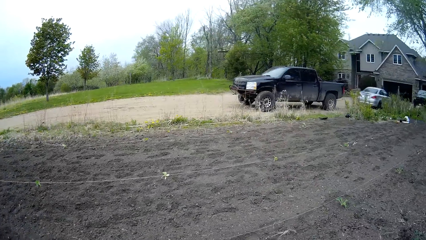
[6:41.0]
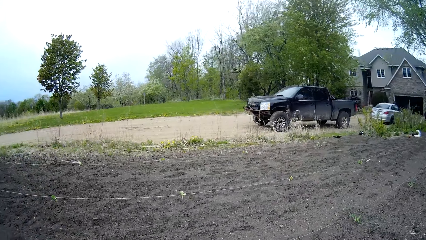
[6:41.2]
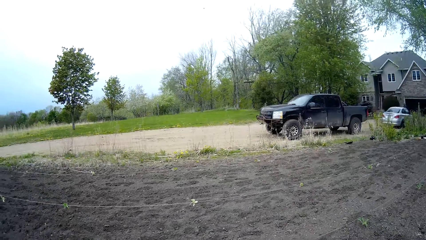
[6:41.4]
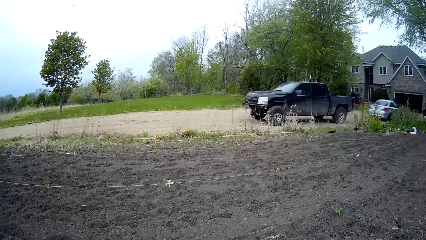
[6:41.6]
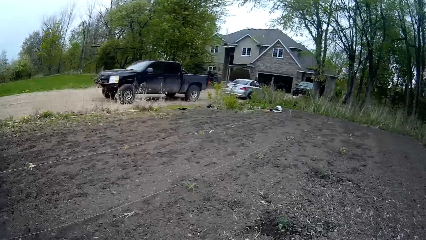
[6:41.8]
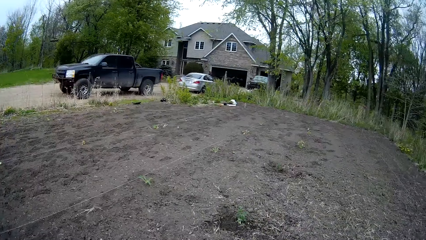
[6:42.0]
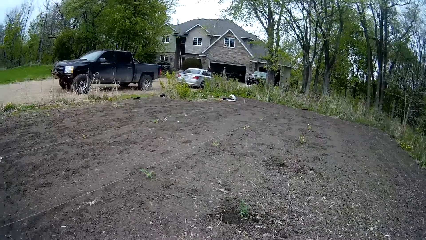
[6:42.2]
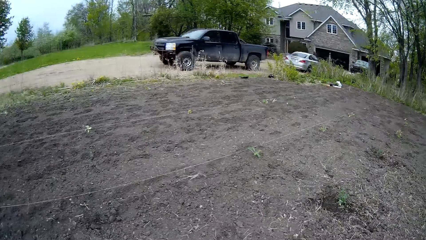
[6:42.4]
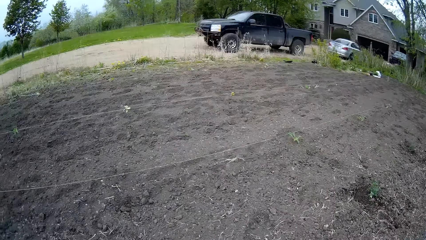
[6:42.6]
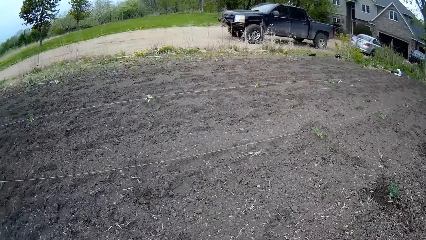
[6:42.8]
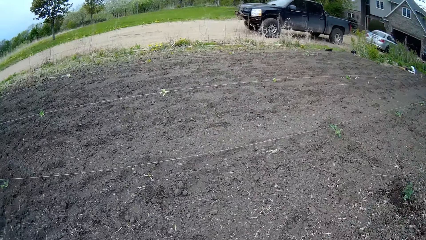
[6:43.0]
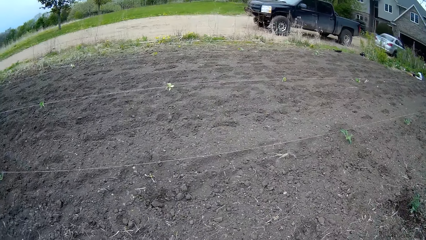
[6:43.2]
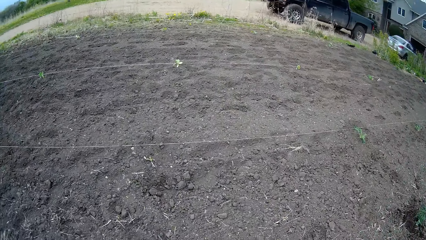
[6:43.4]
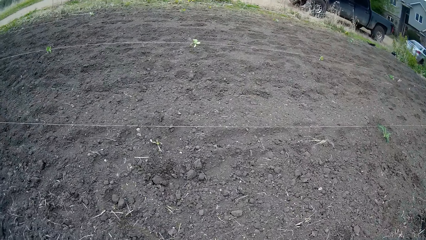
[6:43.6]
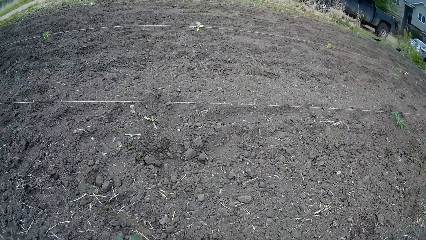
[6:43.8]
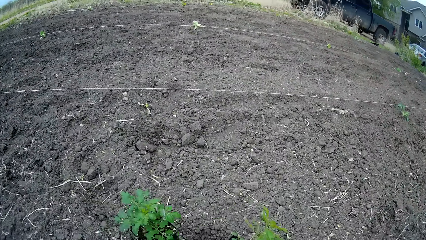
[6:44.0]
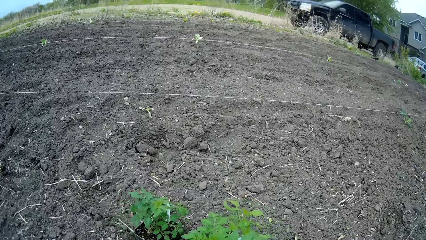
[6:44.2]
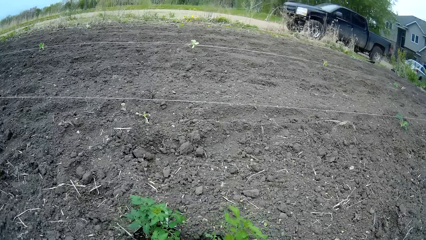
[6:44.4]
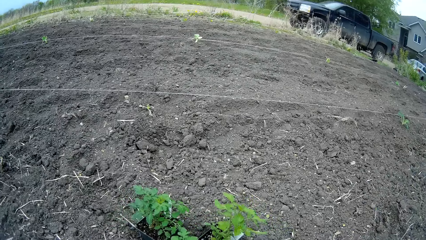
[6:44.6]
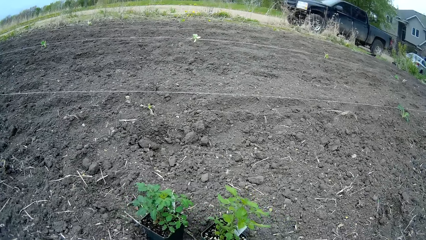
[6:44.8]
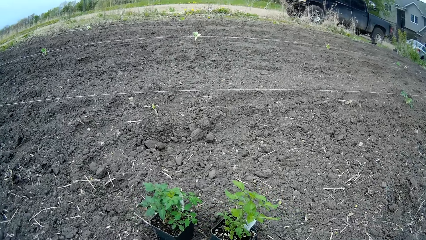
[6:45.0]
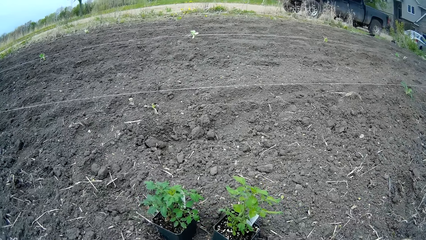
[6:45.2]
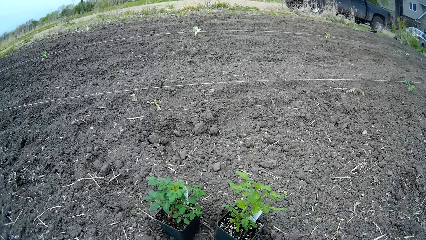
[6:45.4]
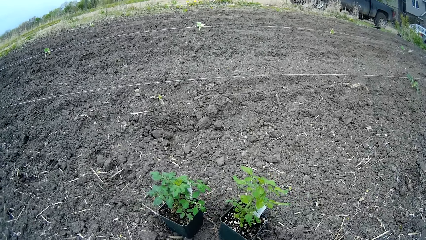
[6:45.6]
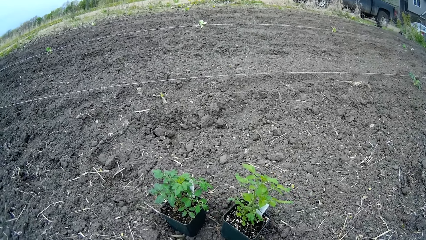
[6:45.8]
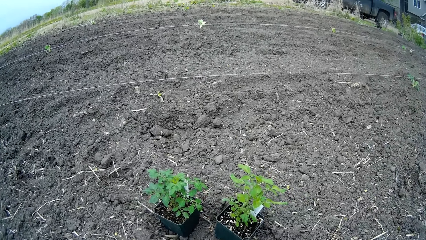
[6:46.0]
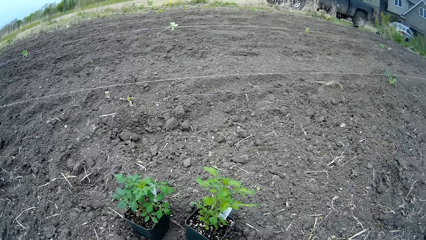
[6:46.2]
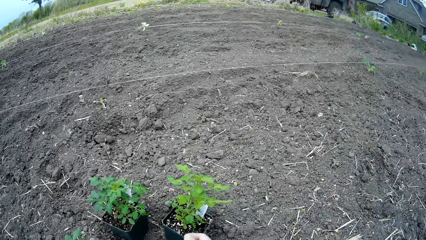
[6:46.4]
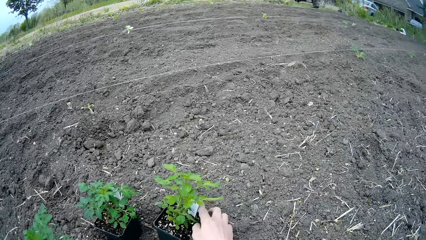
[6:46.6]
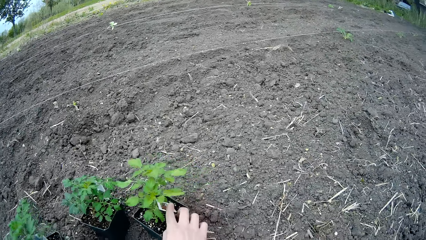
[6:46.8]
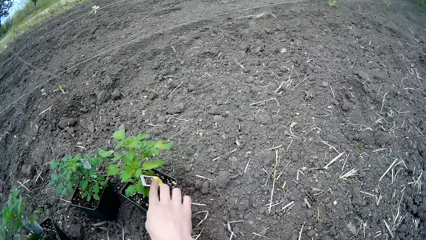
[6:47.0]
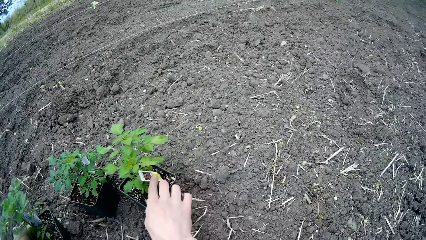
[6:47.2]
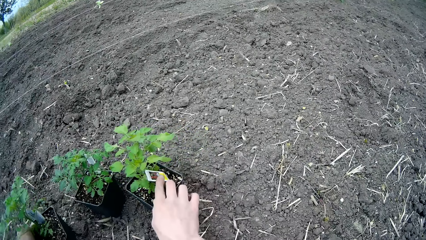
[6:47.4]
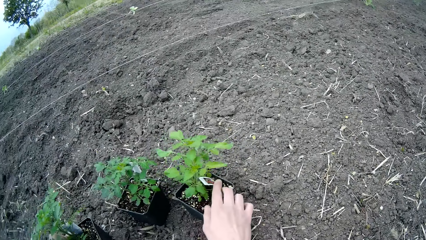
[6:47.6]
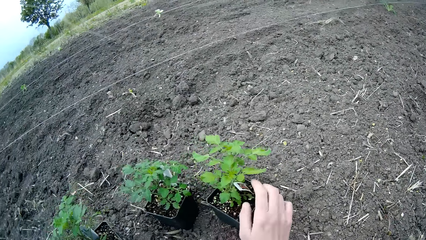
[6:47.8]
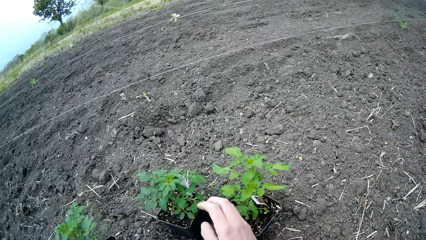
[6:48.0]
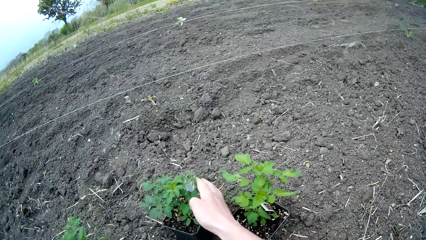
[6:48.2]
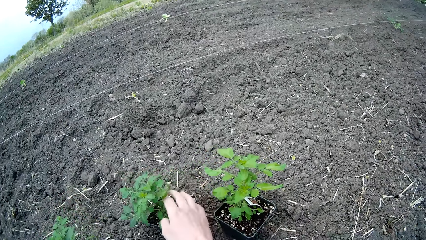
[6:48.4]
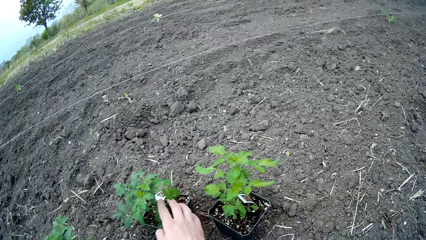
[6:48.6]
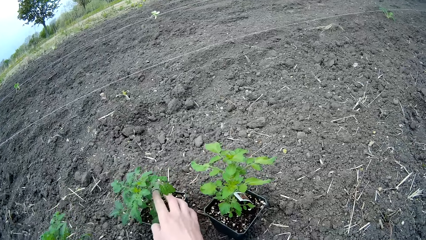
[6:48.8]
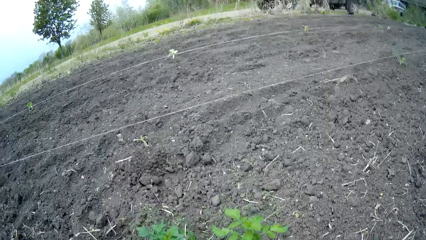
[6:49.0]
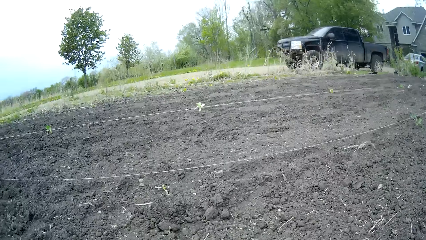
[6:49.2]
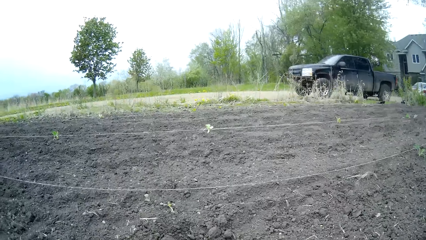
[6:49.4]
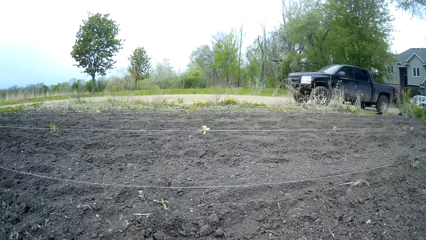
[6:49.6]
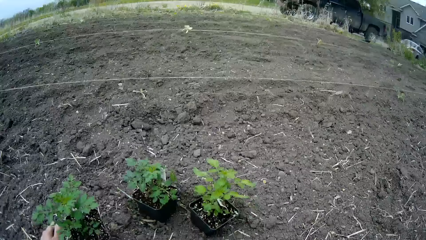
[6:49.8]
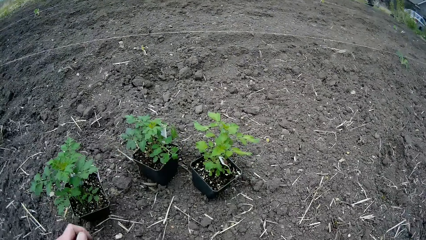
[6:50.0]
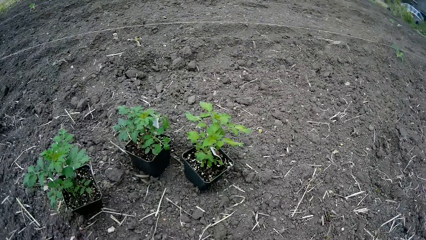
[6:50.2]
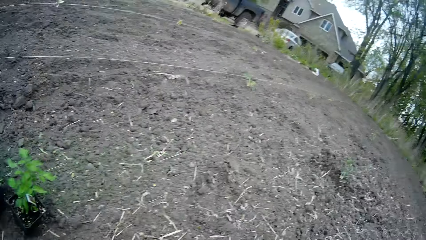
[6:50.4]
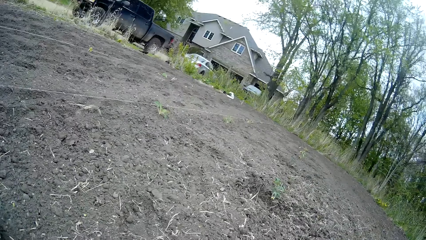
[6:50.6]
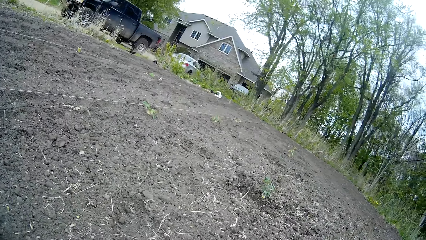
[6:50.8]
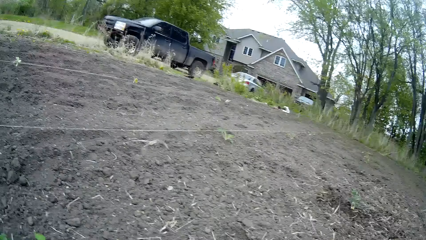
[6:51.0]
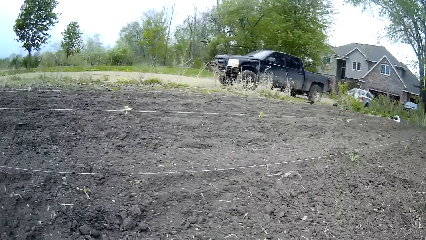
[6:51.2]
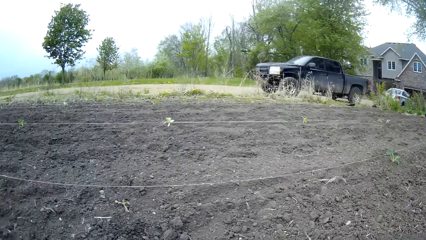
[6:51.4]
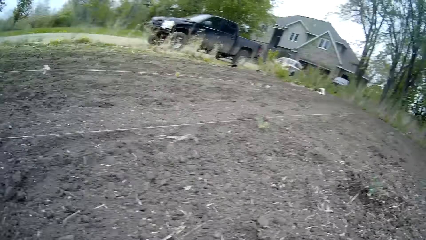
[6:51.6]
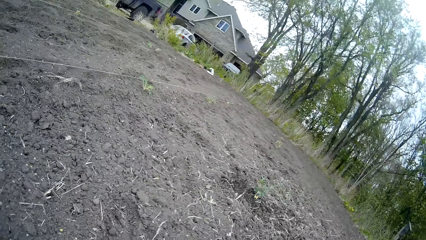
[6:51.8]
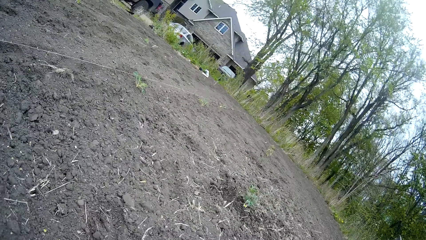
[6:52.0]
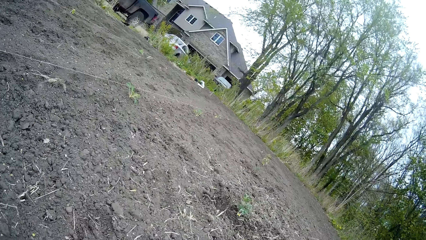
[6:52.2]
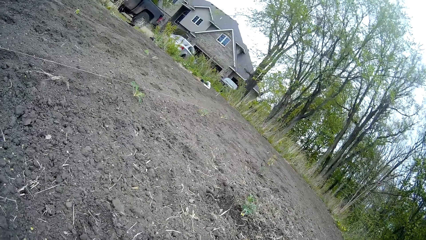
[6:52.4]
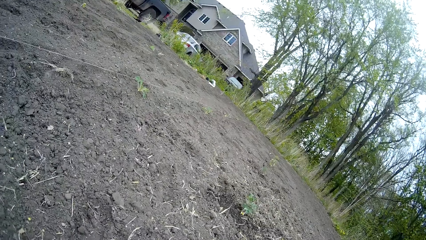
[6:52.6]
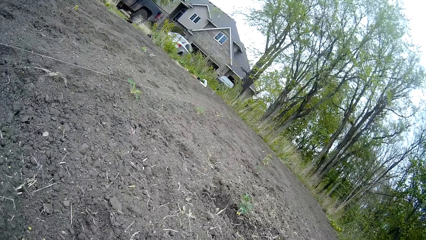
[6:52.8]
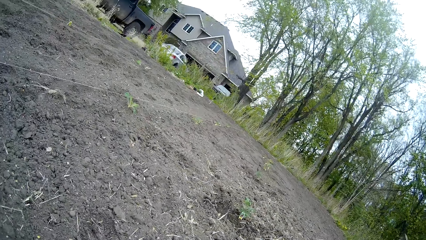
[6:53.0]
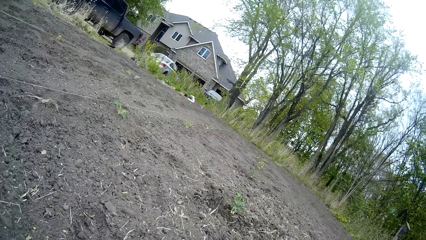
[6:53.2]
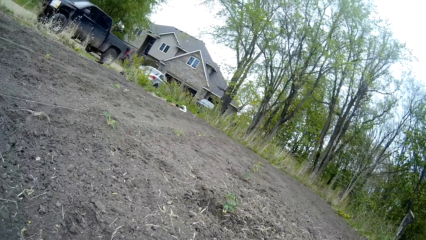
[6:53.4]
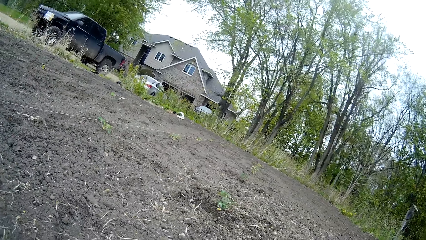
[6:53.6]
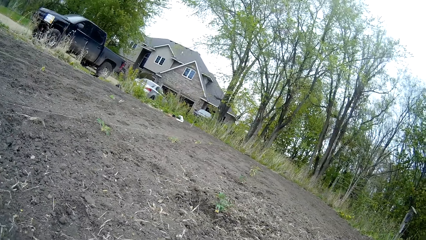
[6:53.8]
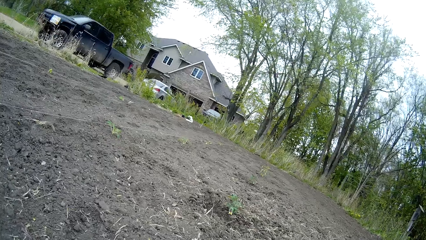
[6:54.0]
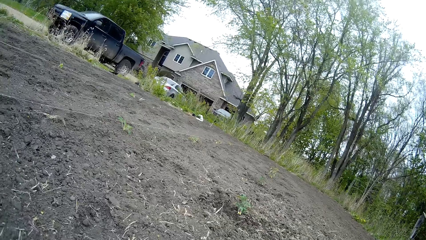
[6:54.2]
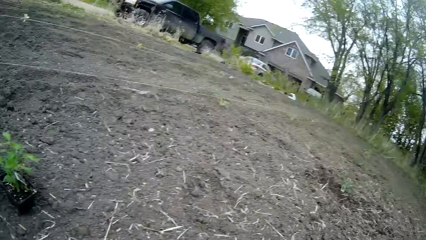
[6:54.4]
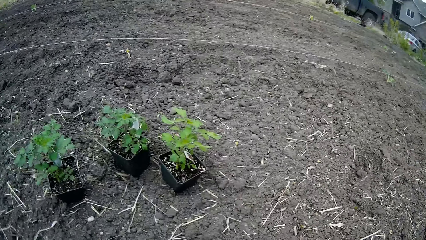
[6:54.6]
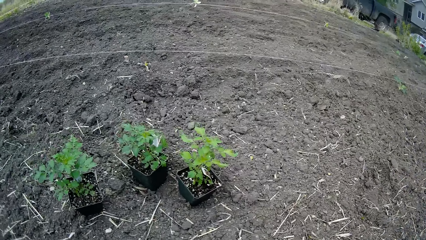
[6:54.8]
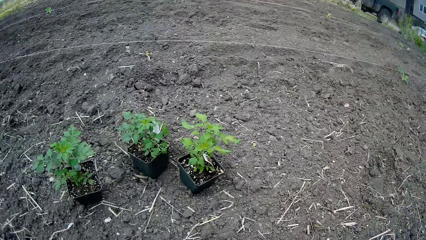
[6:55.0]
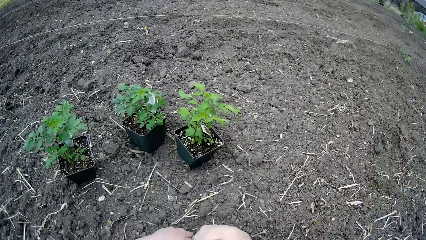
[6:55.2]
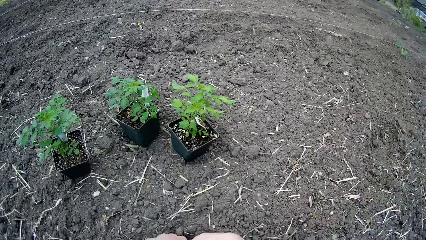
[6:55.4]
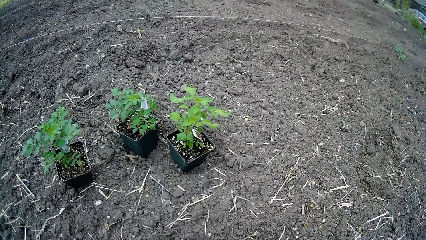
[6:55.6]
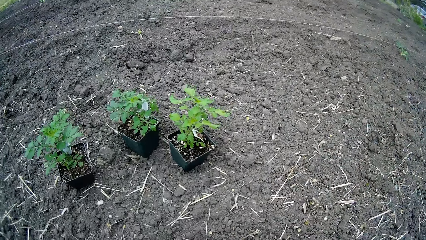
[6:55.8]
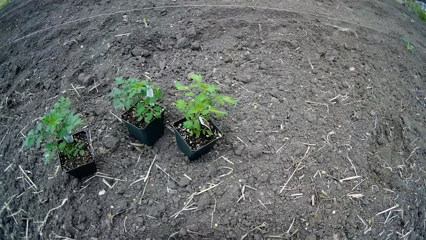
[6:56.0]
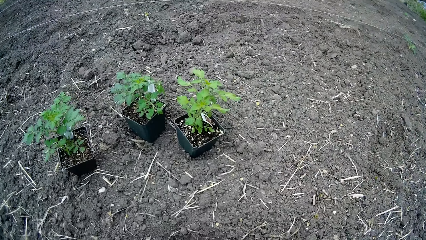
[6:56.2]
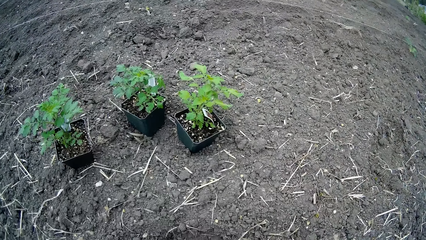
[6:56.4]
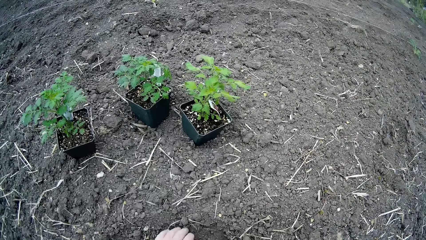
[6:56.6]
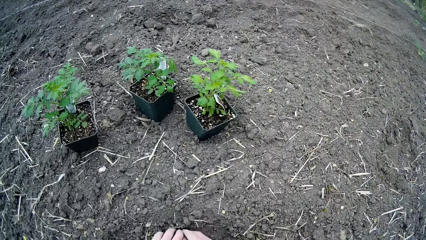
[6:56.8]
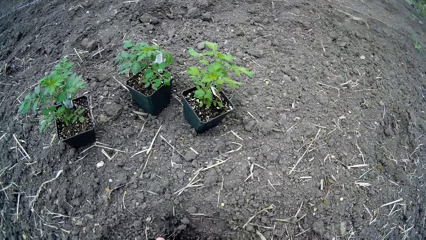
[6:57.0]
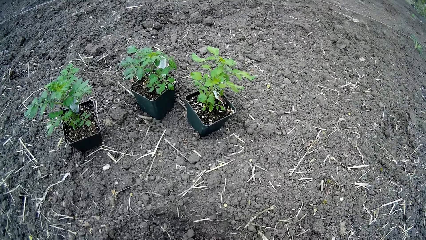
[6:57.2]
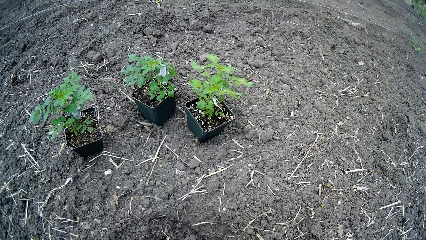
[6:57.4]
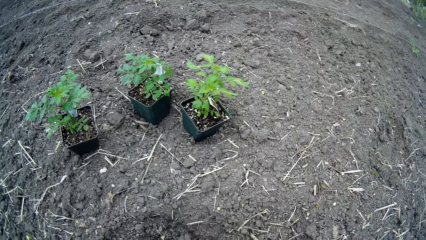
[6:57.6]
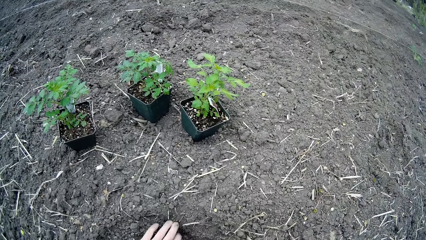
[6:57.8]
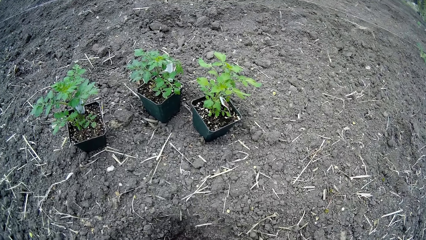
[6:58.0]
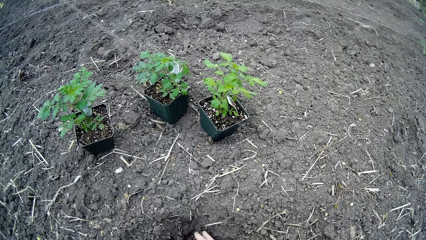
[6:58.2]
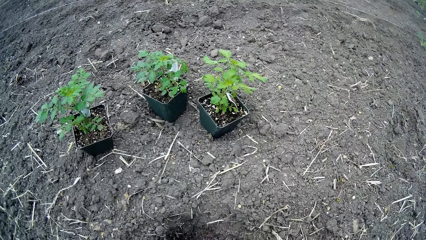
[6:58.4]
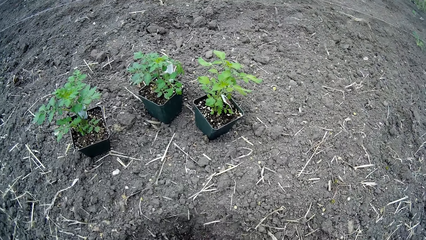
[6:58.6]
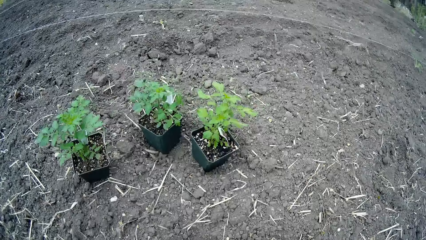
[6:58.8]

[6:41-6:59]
The camera wearer drops the plant pots or plants on the ground. They hold the plants with the left hand. They look around. They hold sand. They dig a hole with both hands.
